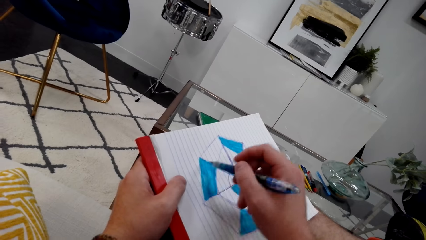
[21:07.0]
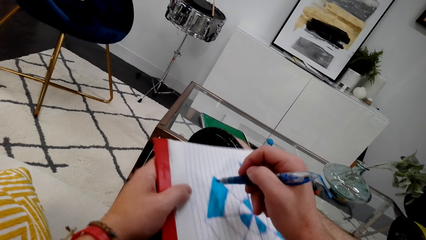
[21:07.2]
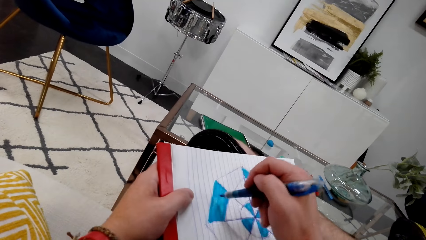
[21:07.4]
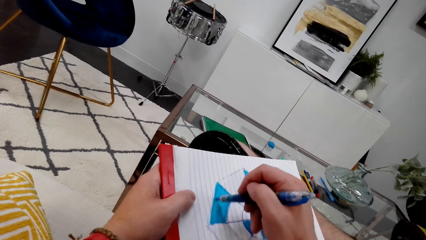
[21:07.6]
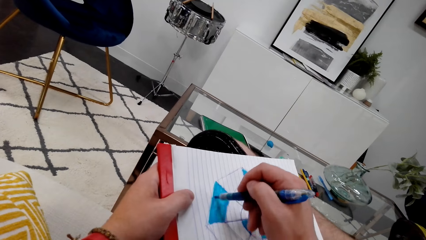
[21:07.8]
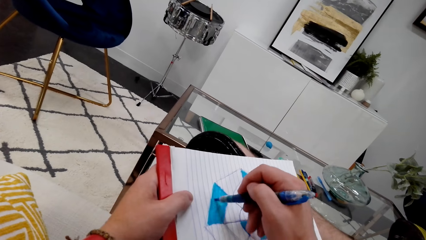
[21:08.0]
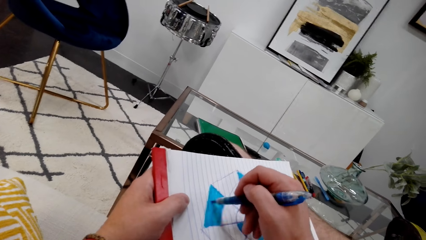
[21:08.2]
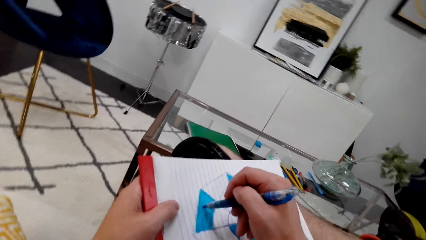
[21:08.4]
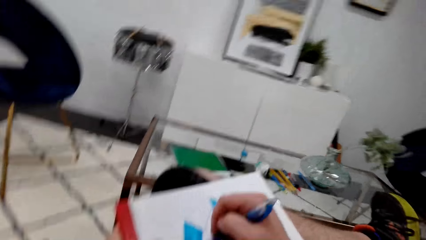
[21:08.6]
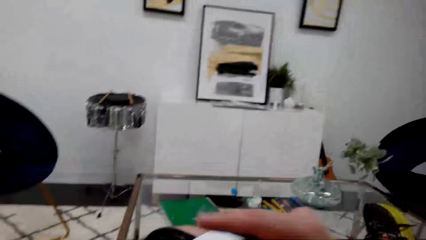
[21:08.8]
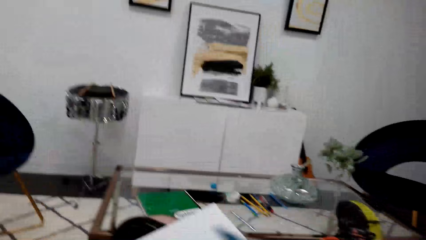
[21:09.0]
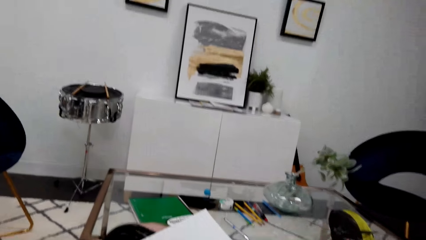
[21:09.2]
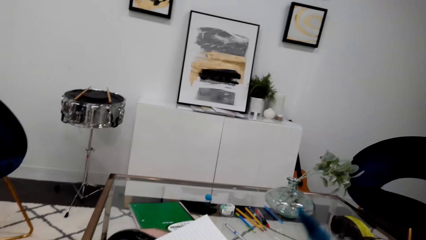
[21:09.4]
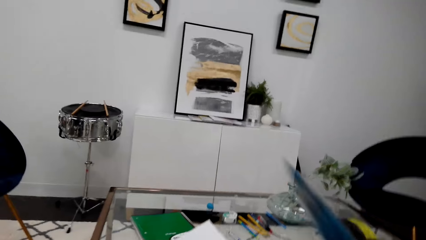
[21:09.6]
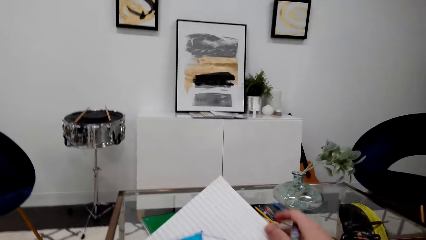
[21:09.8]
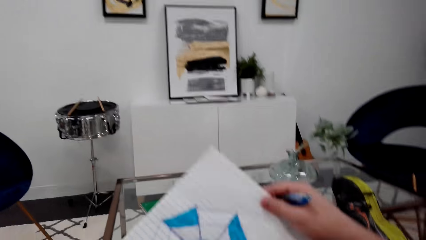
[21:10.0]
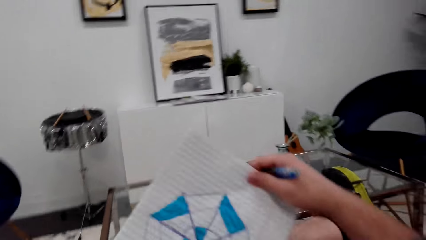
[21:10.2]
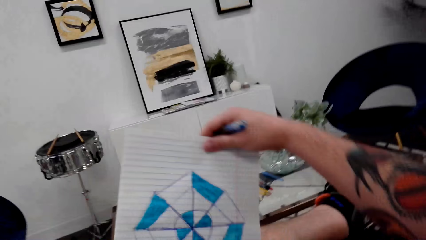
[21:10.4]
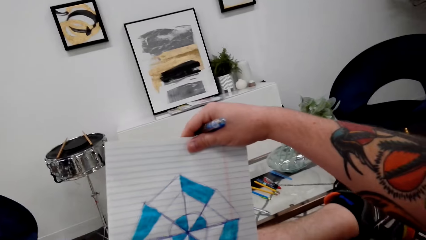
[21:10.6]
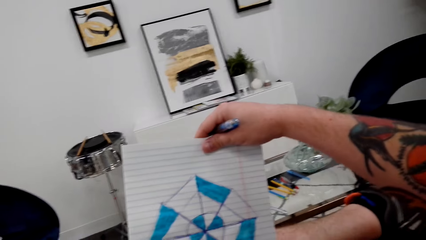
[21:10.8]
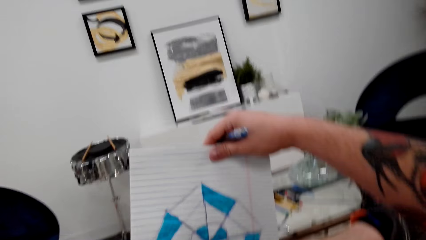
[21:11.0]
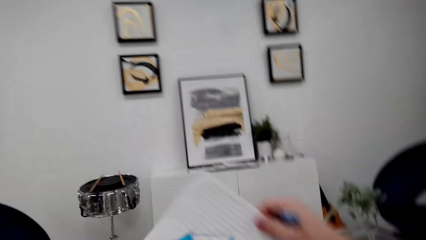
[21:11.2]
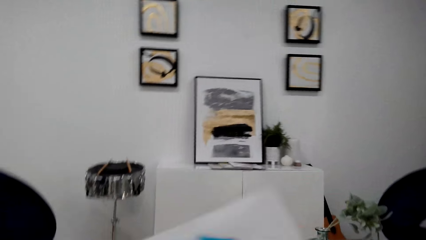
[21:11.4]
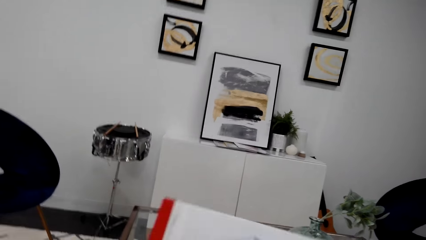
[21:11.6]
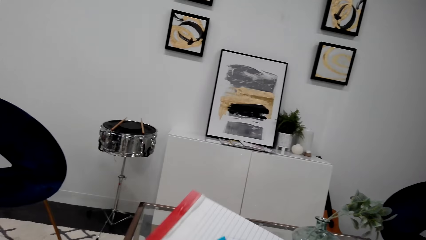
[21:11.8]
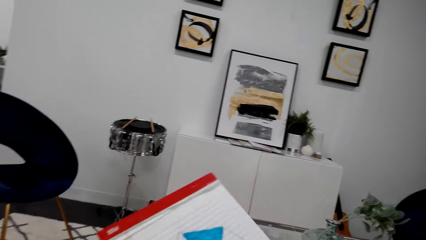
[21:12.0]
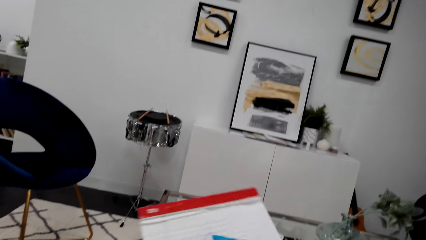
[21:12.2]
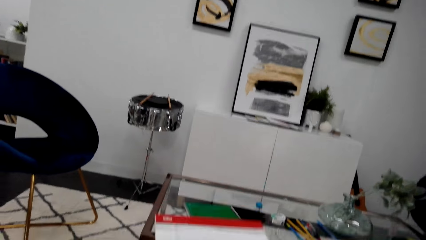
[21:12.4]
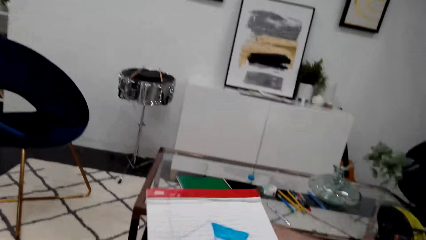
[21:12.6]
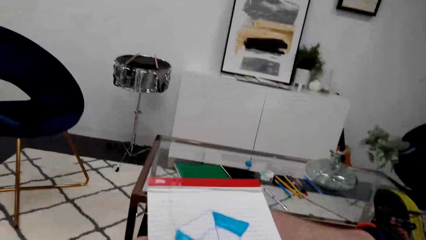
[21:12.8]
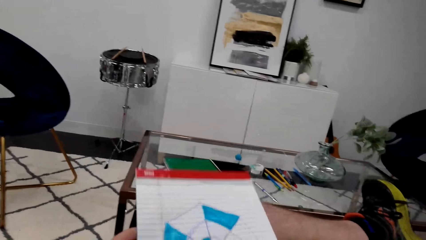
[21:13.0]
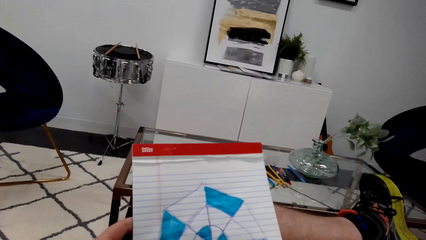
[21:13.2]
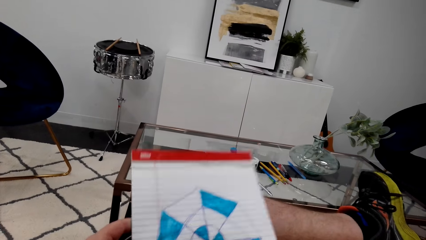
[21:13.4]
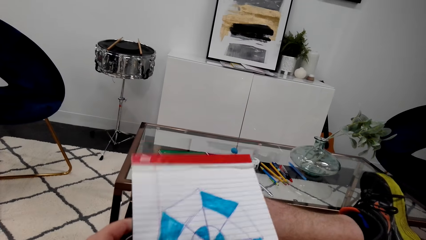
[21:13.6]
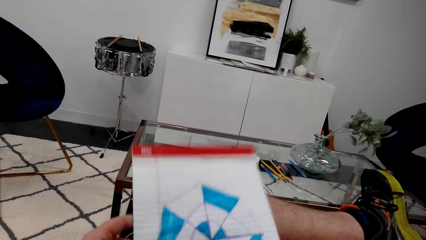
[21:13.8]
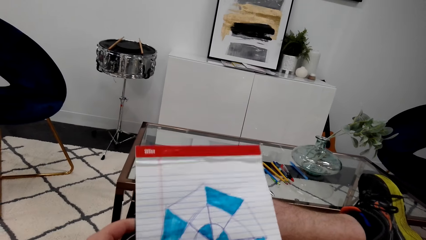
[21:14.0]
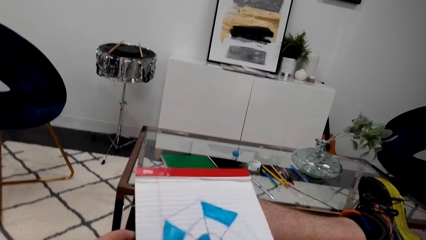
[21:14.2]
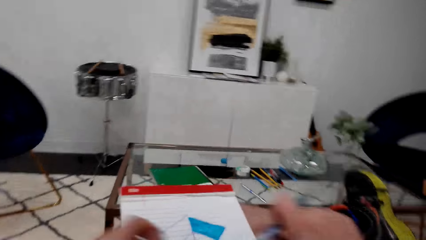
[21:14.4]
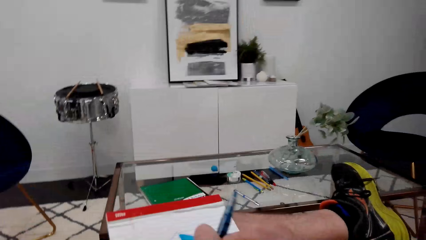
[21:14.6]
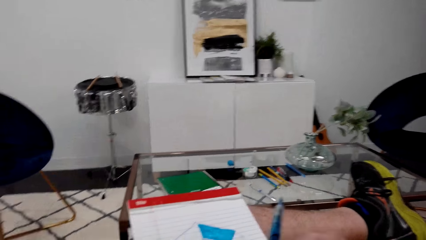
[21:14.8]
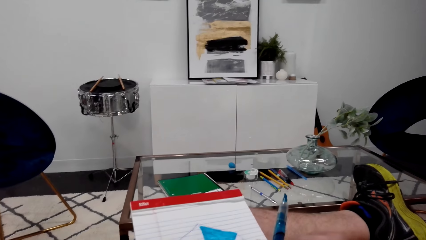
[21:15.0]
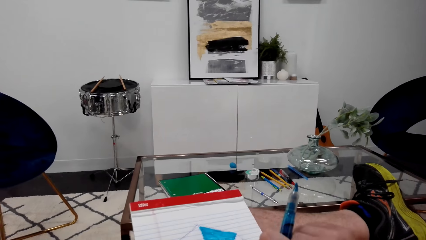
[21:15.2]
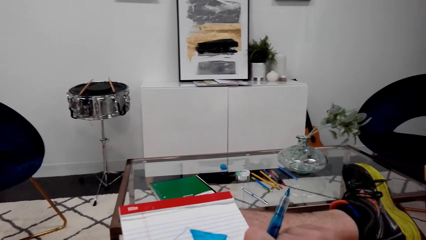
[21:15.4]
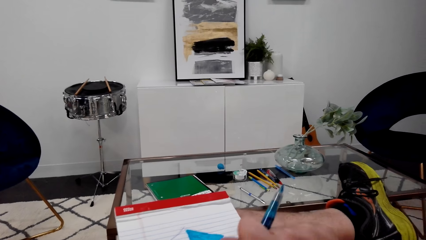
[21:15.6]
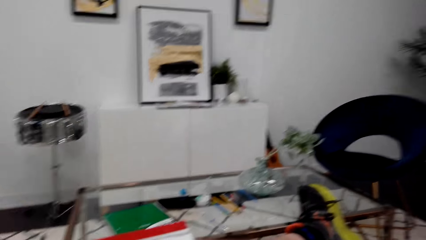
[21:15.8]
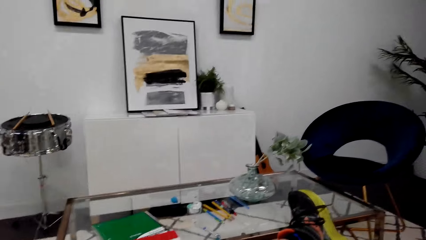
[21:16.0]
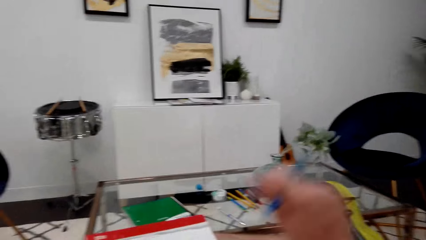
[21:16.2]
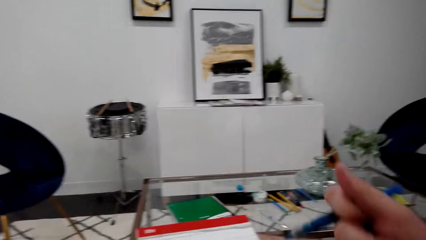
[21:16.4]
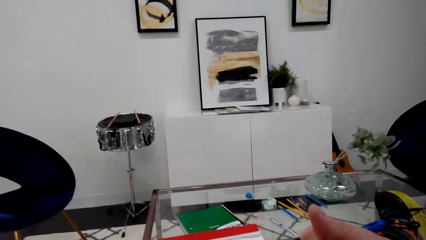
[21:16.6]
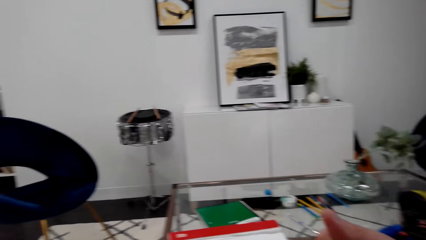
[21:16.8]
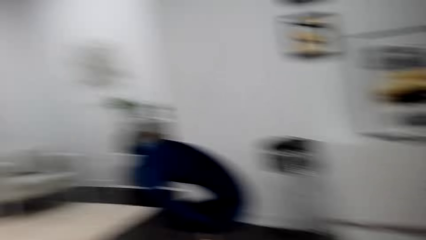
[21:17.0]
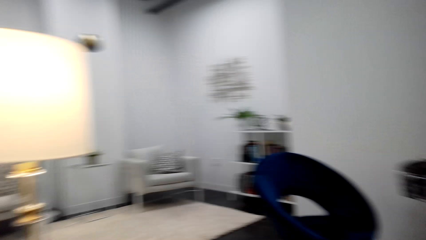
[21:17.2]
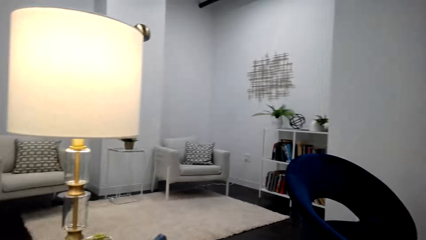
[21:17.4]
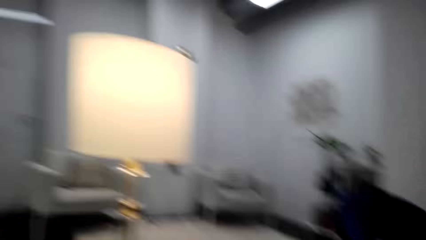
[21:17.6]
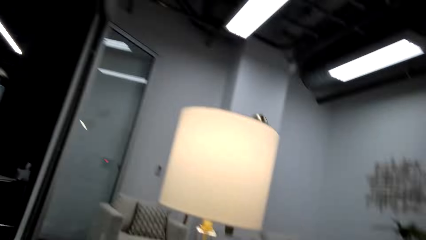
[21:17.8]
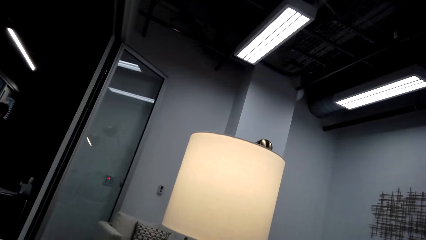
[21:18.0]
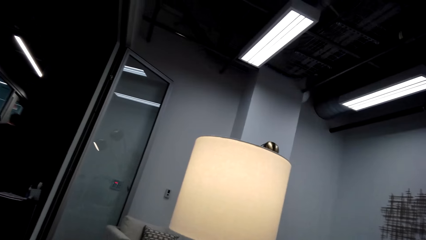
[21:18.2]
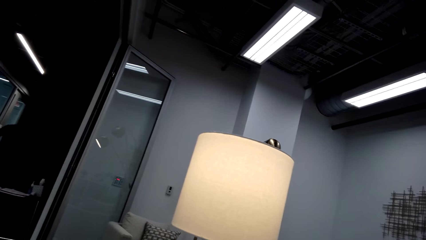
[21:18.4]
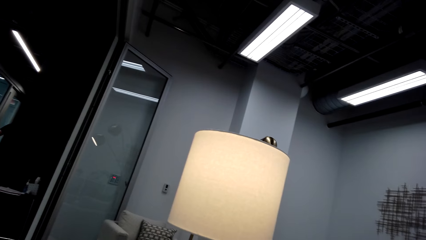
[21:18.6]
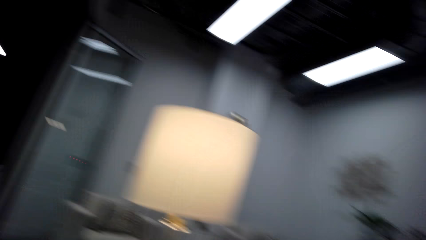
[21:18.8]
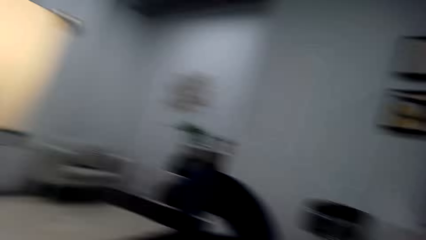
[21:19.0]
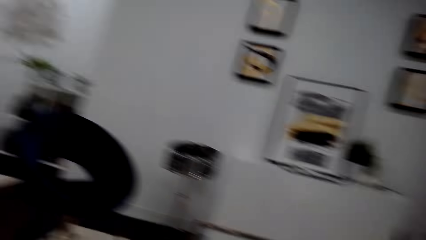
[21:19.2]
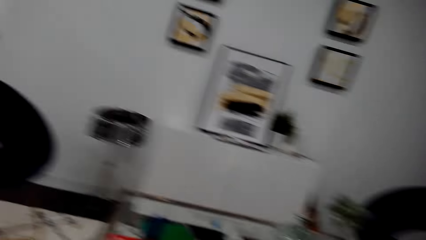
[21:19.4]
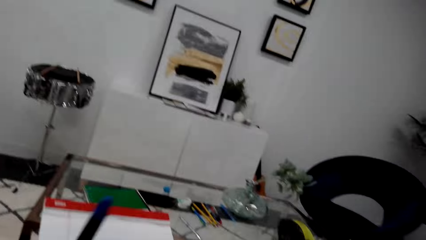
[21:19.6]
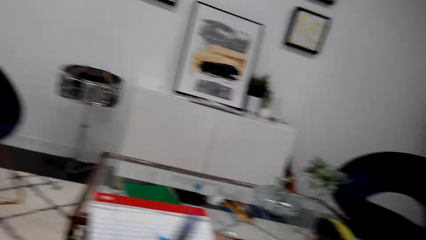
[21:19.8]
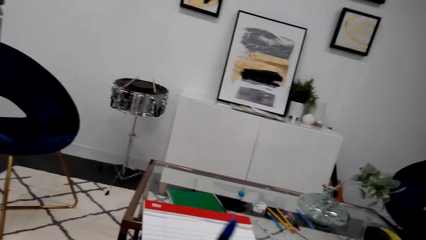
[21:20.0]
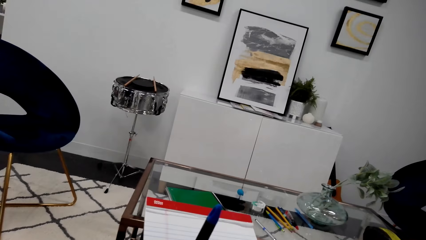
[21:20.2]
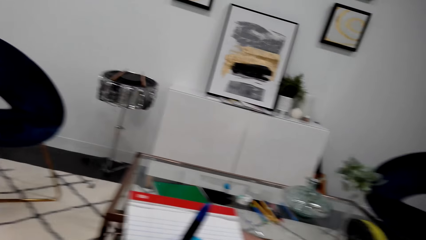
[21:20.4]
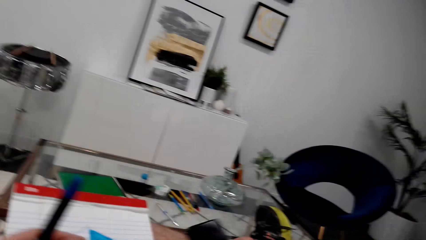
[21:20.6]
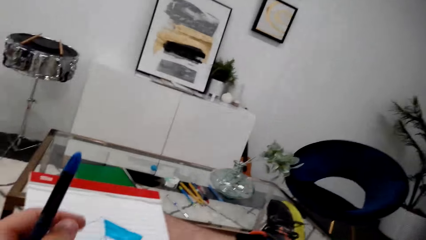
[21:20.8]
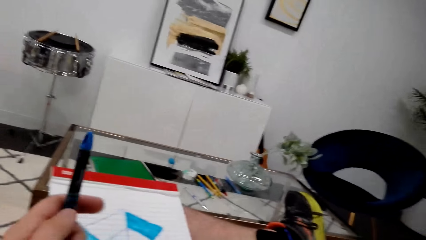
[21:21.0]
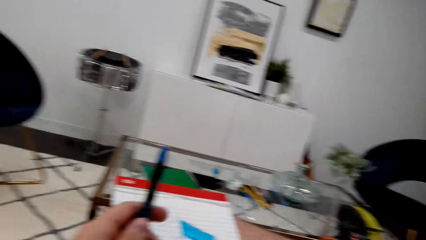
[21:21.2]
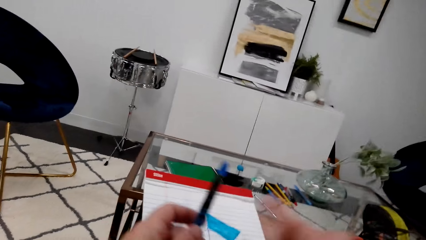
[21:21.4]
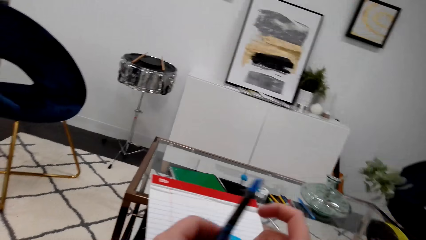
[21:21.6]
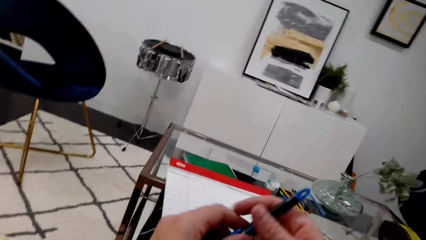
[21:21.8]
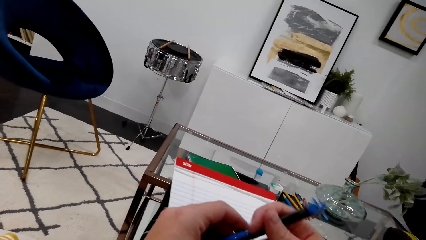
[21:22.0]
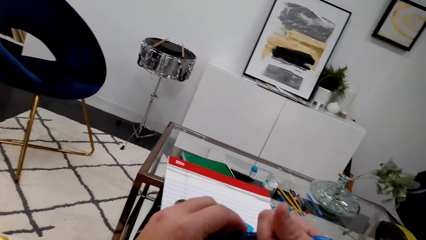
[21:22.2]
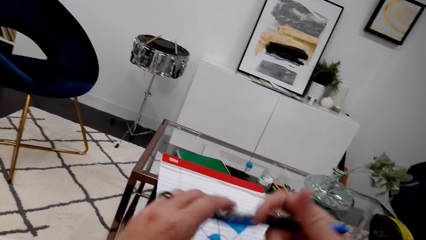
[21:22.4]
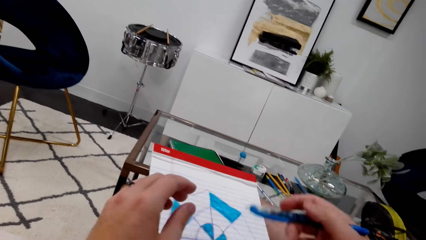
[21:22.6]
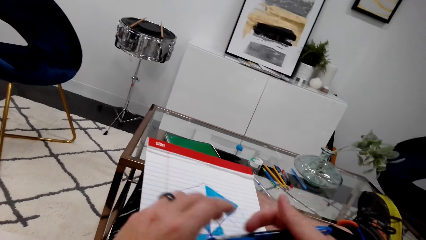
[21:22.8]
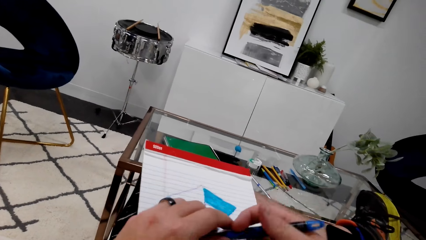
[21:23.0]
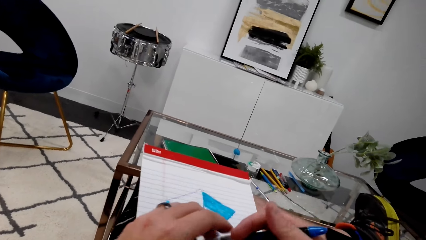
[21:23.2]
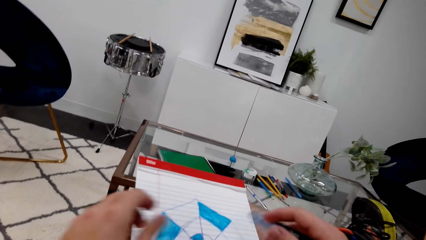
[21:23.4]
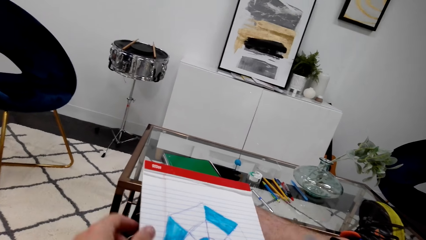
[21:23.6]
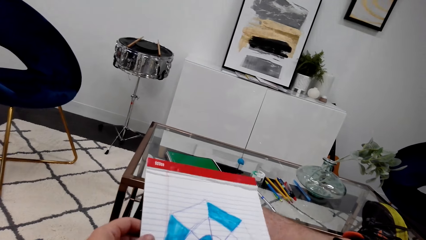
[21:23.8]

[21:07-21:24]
The camera wearer looks around the apartment. They check a drawing. They stare at a book. They look around the apartment. They remove the pen lid on a pen and close the pen. They stare at the marker pen.
